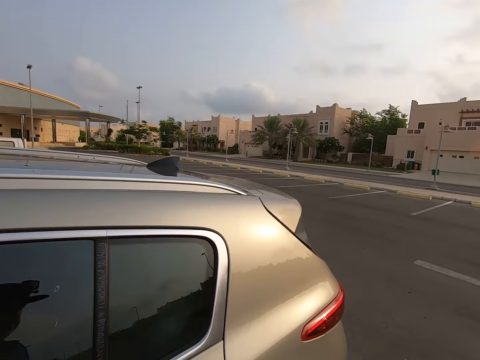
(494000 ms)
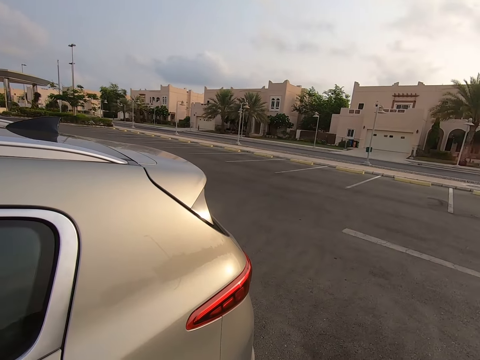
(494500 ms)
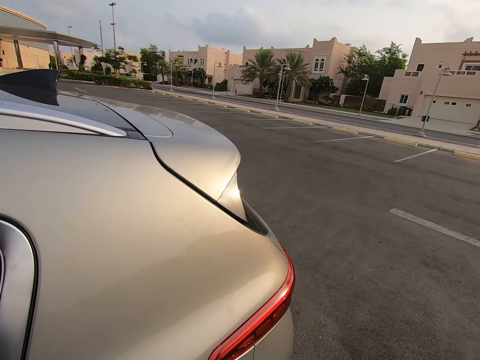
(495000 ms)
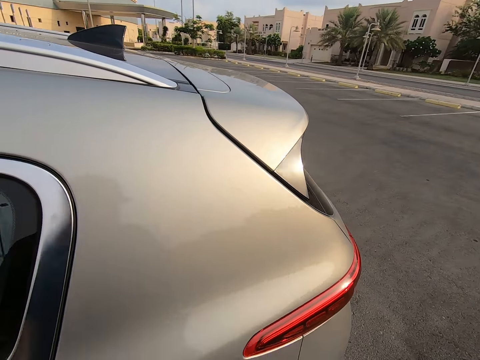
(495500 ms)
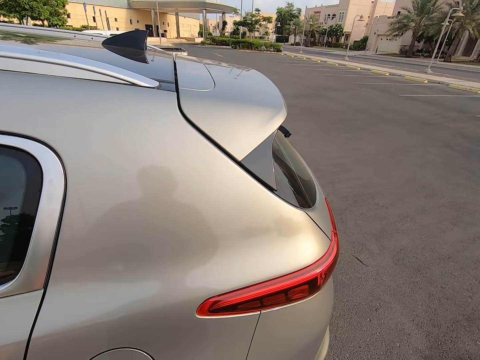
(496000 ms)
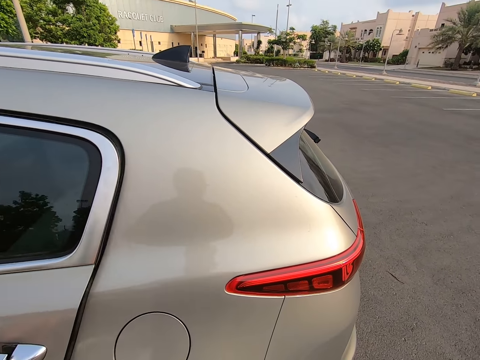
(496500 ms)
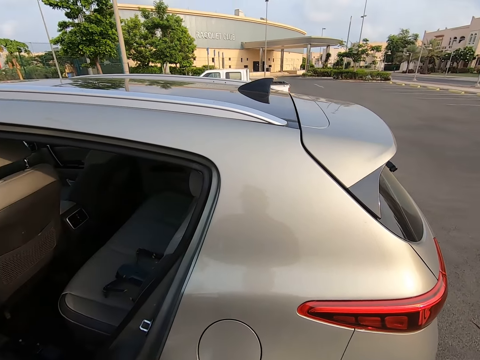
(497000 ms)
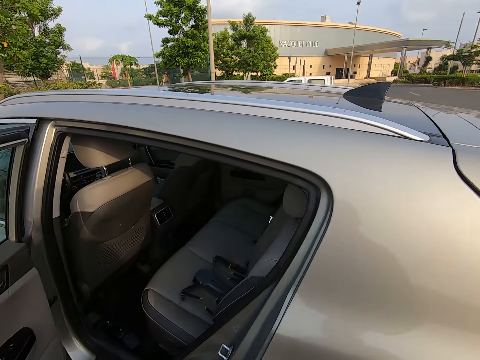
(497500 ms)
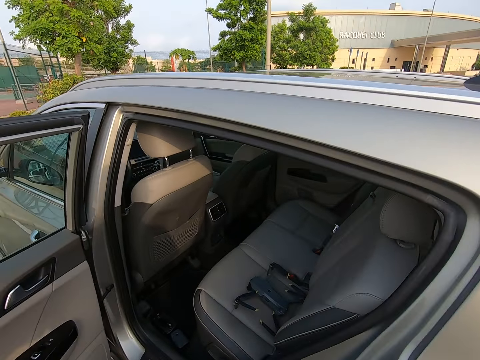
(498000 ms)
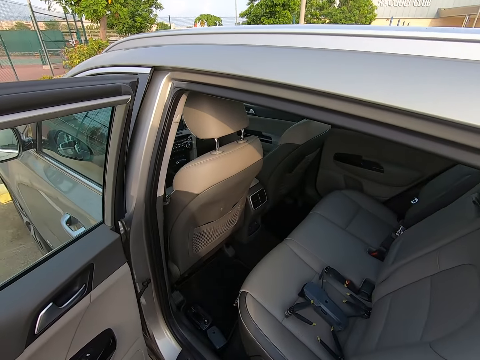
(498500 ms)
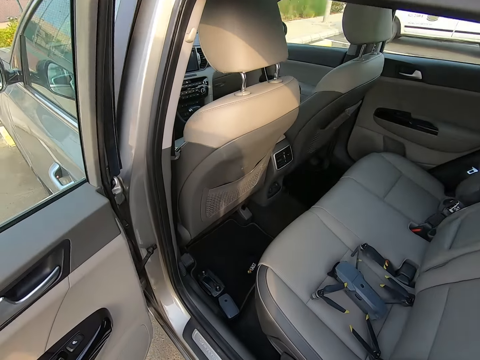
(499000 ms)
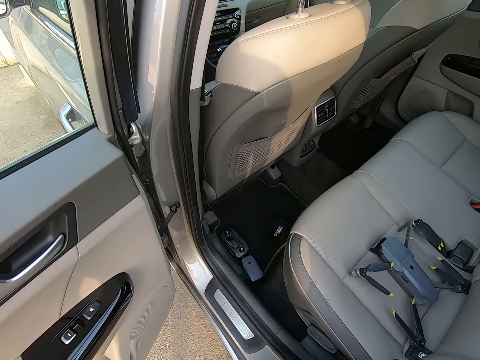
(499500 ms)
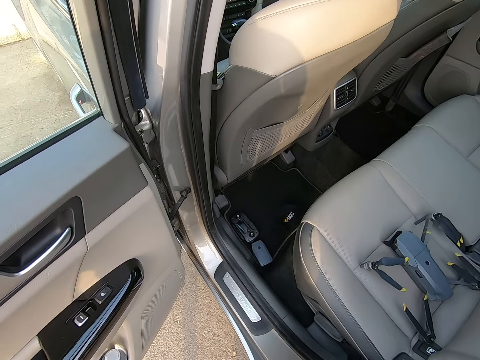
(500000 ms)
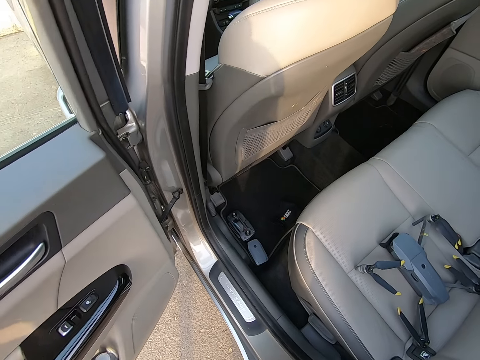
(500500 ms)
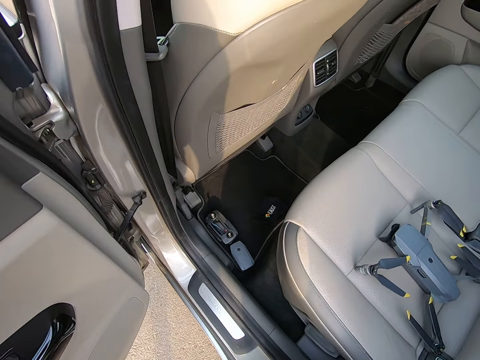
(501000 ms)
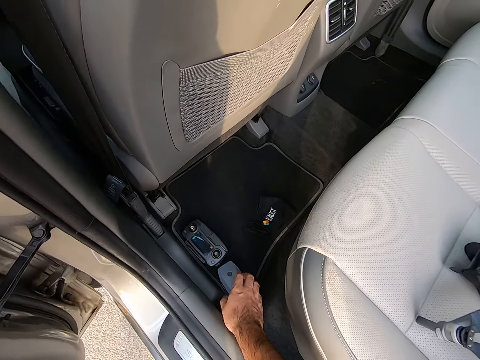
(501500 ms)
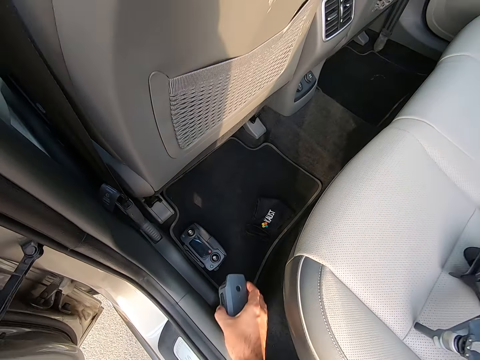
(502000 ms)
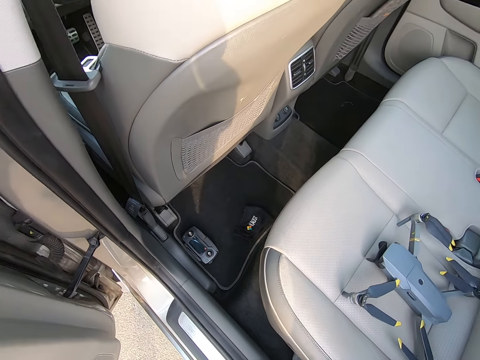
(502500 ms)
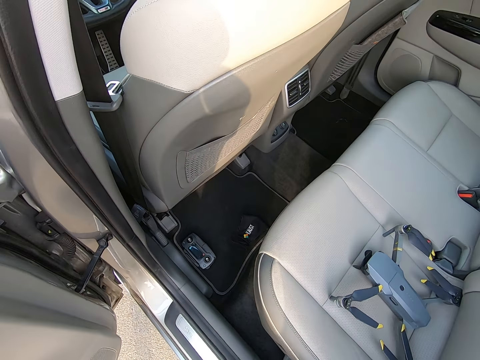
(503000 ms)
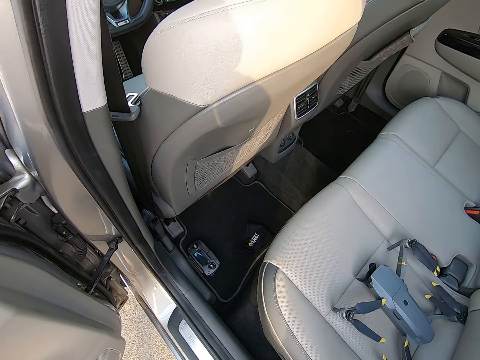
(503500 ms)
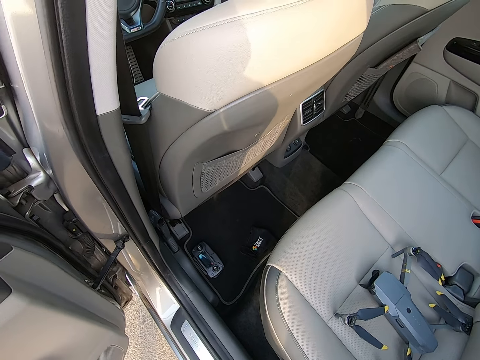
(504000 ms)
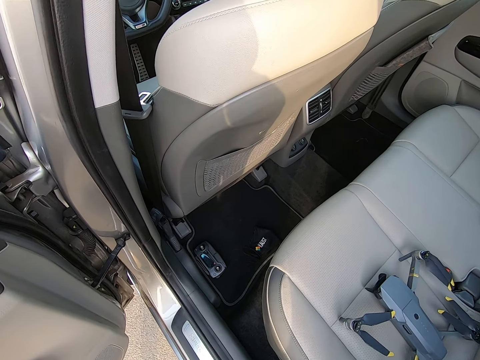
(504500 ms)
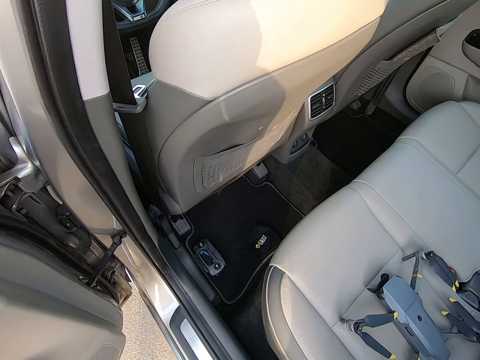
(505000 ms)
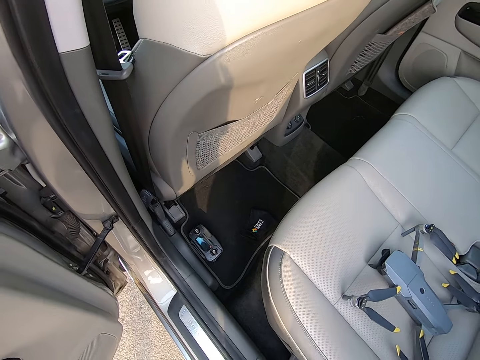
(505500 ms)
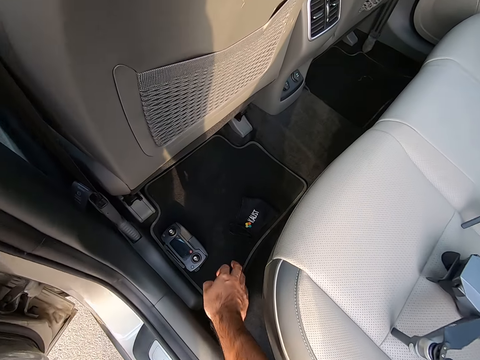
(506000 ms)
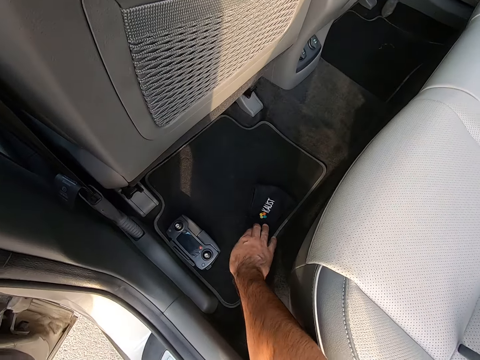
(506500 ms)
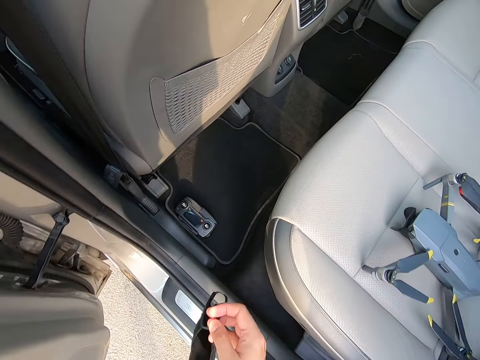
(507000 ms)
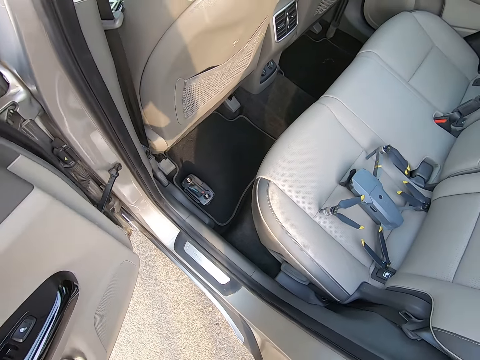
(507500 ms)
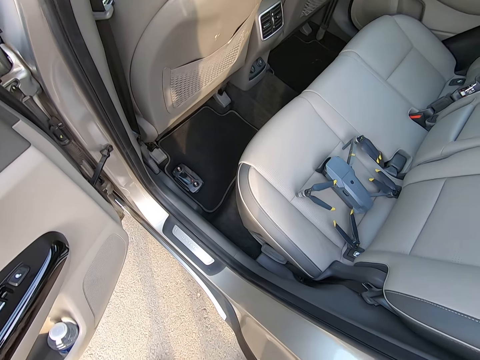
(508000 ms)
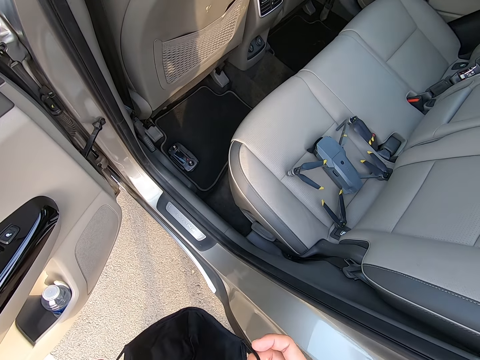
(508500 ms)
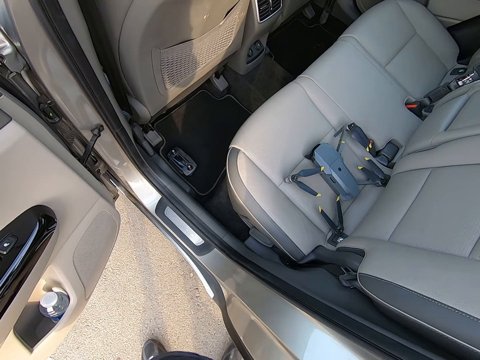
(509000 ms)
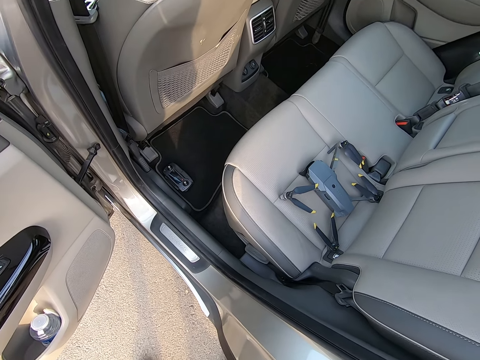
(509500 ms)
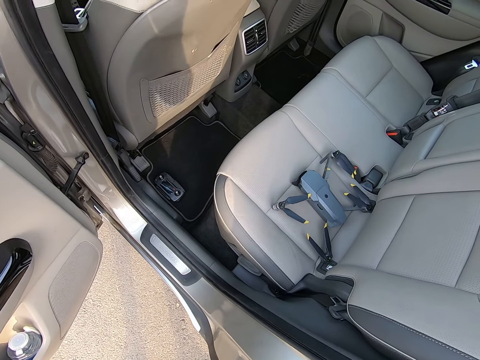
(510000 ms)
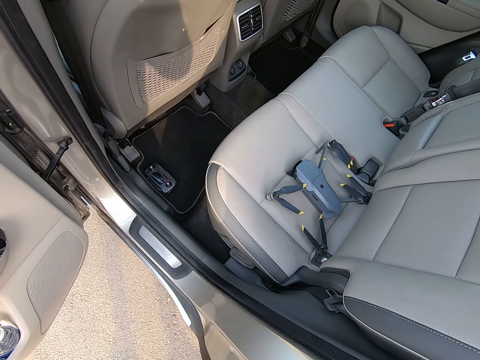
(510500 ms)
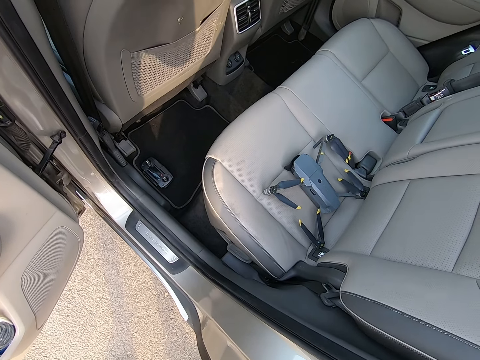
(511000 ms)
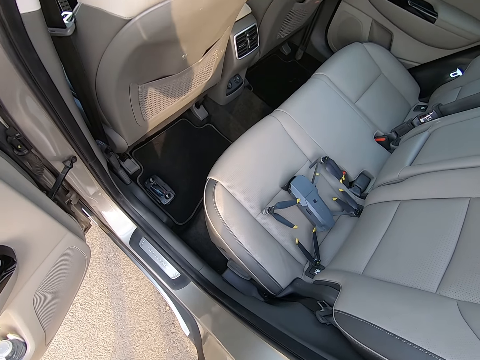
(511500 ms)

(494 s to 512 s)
The camera wearer moves. They open the rear car door. They pick up the gadget from the car mat. They pick up a face mask from the car mat. They put on the face mask.

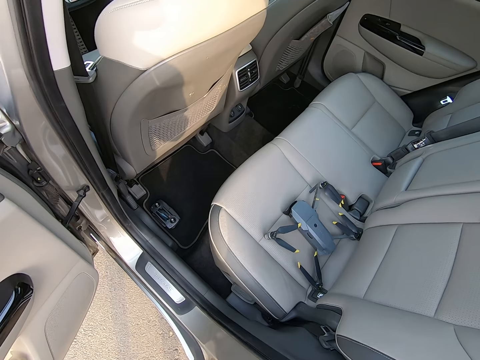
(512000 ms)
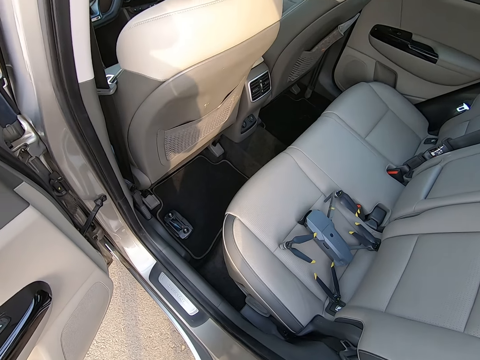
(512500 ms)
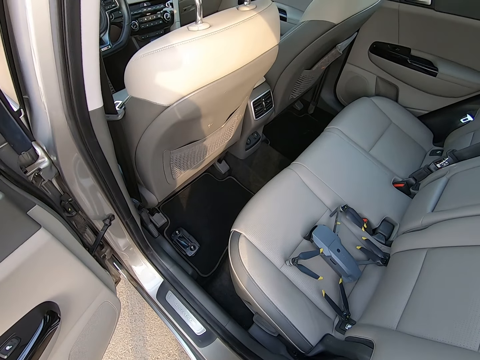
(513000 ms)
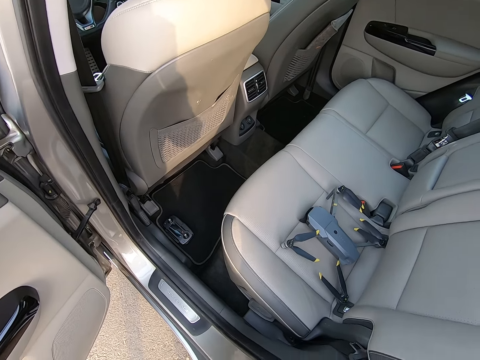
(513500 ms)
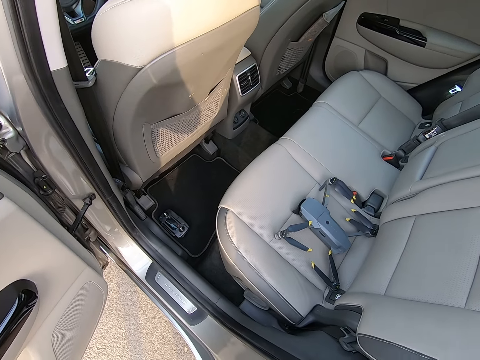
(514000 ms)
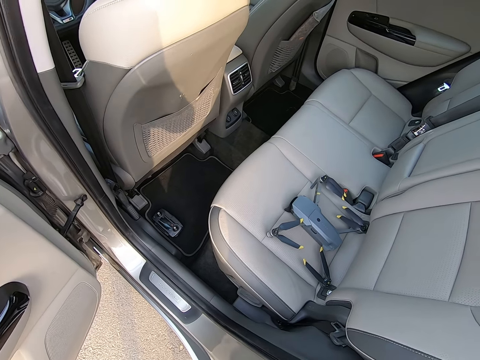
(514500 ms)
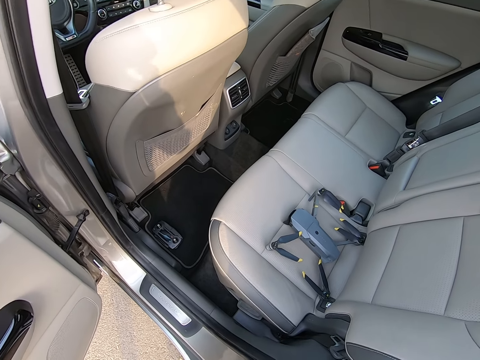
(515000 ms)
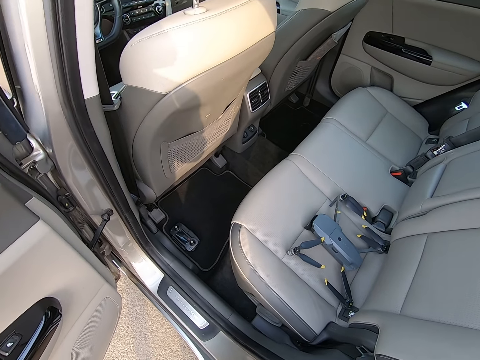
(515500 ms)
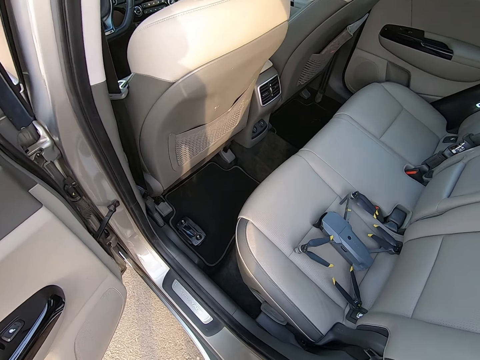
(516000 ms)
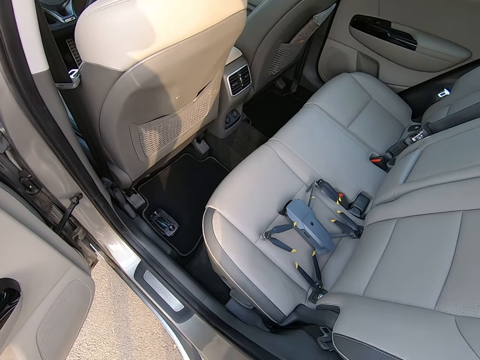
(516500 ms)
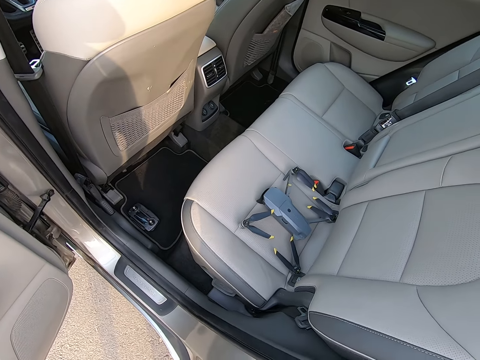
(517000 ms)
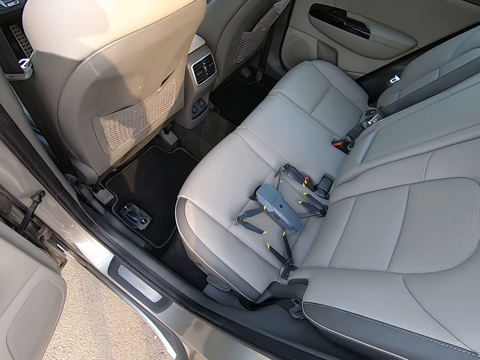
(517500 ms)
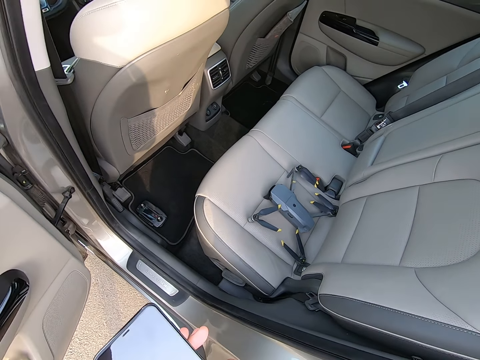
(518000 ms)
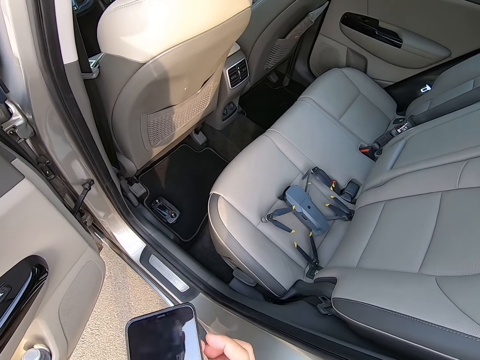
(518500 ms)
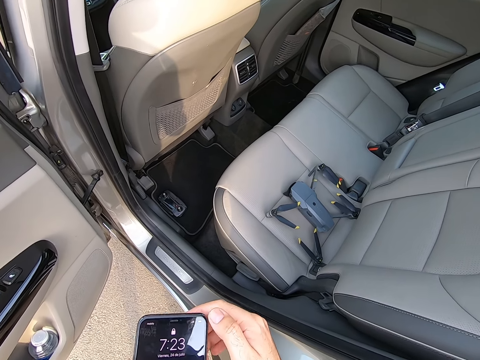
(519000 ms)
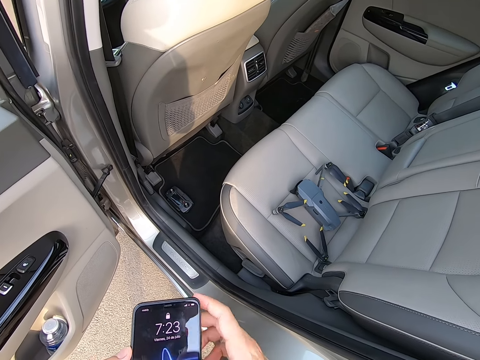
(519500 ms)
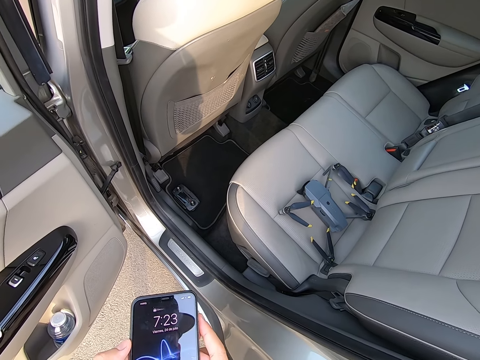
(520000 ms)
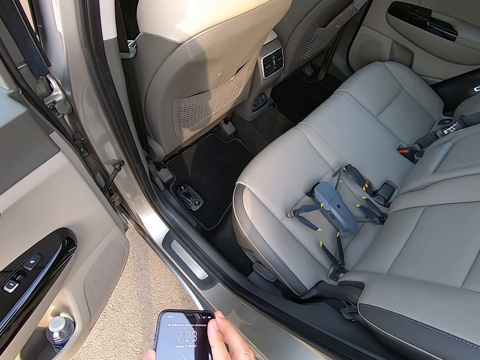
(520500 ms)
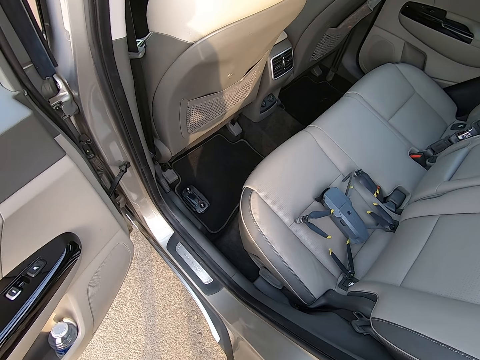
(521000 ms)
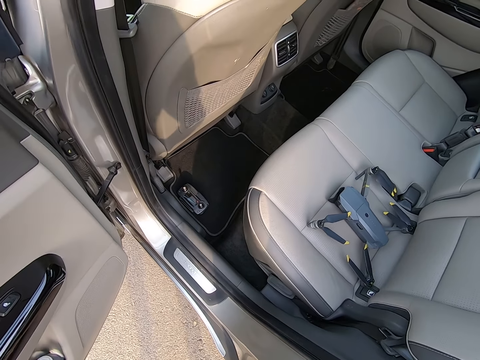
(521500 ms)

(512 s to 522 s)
The camera wearer looks into the car. They hold the phone. They switch the phone on. They move the phone.
